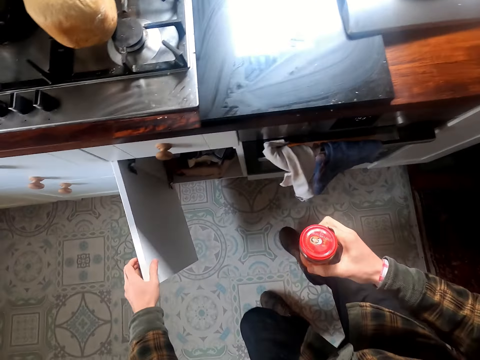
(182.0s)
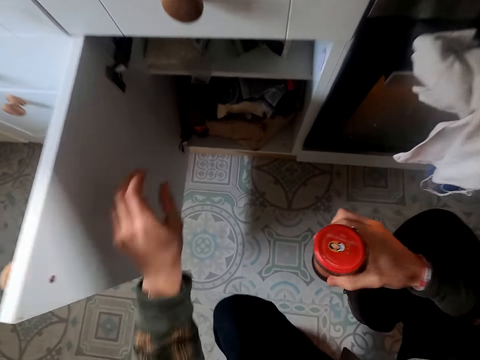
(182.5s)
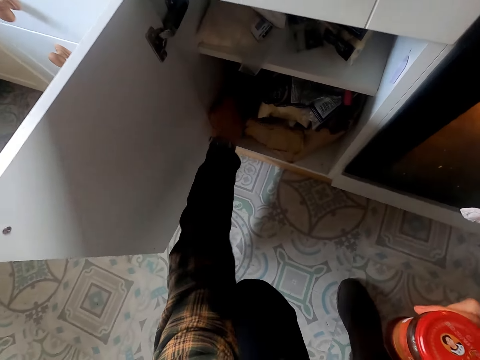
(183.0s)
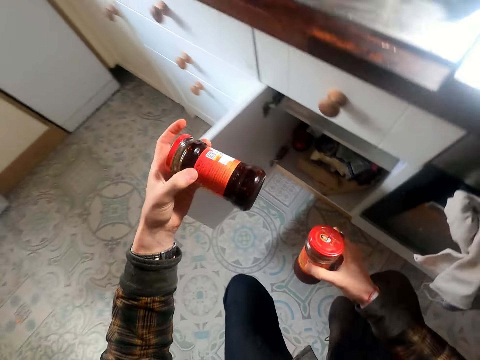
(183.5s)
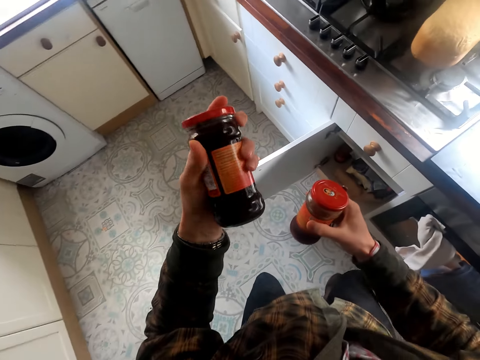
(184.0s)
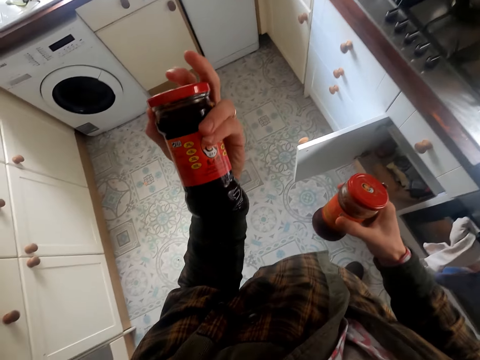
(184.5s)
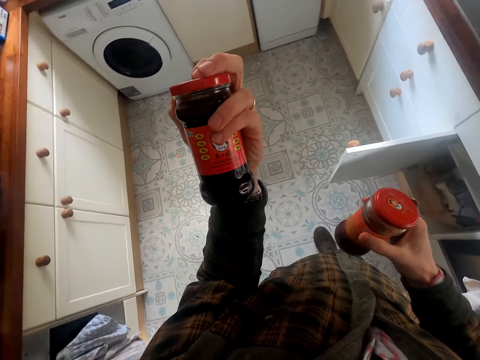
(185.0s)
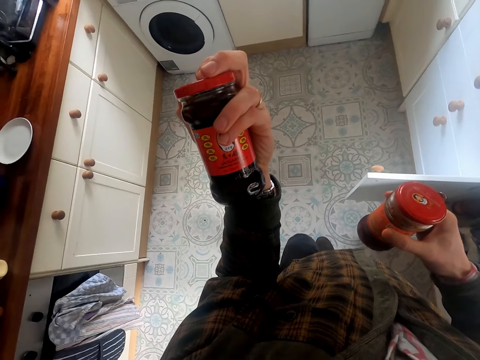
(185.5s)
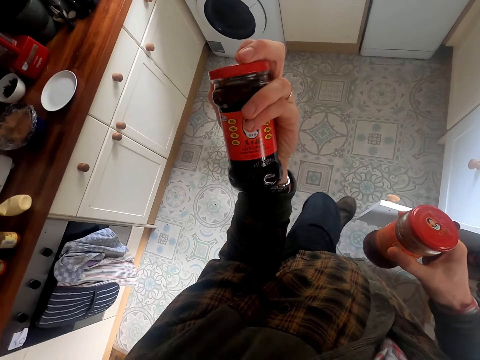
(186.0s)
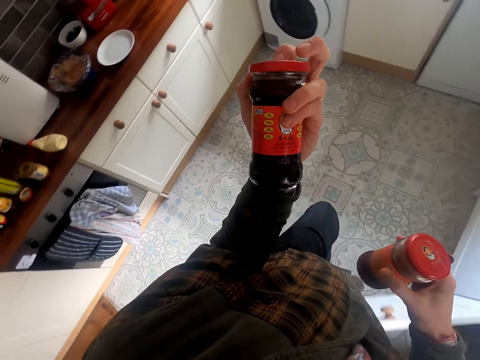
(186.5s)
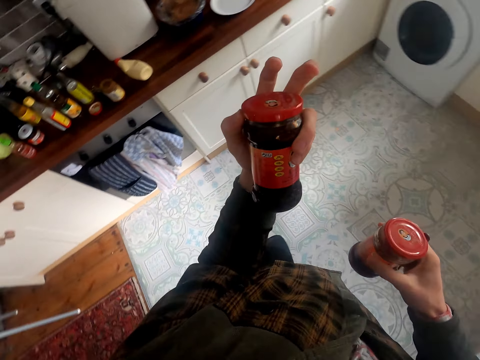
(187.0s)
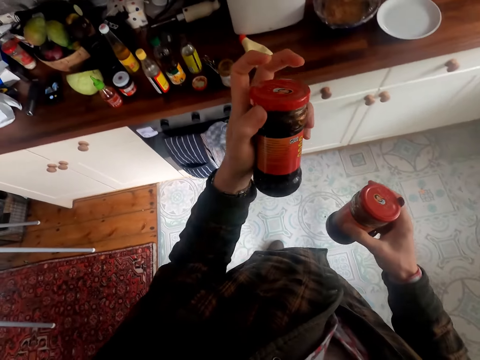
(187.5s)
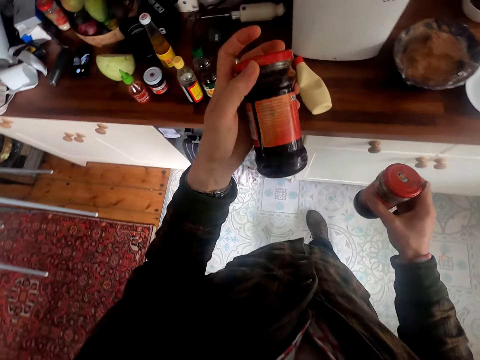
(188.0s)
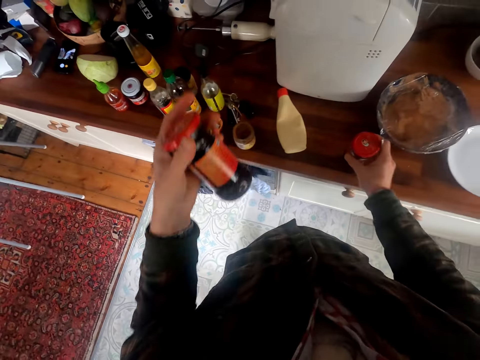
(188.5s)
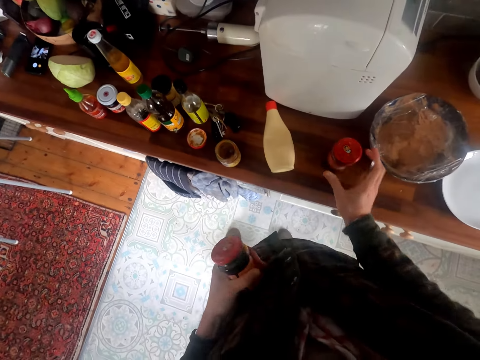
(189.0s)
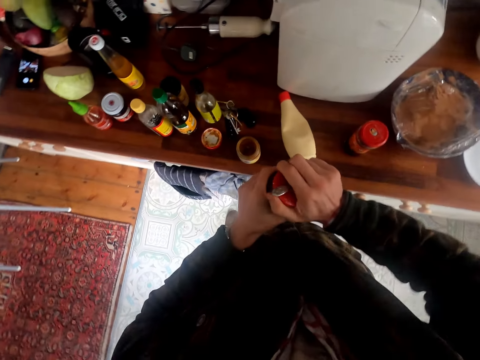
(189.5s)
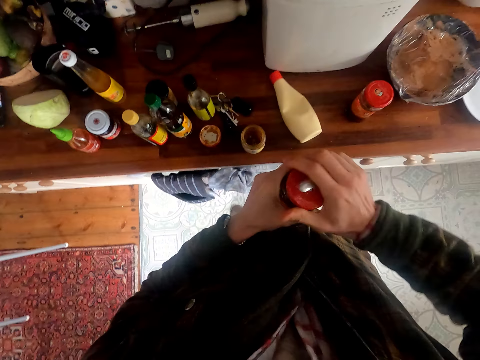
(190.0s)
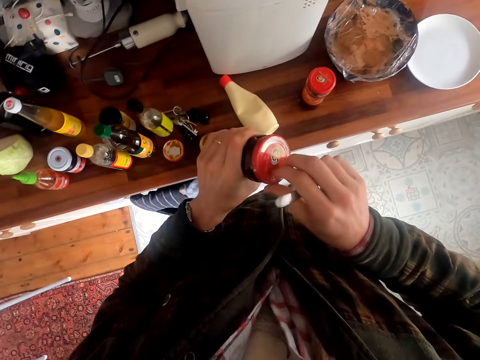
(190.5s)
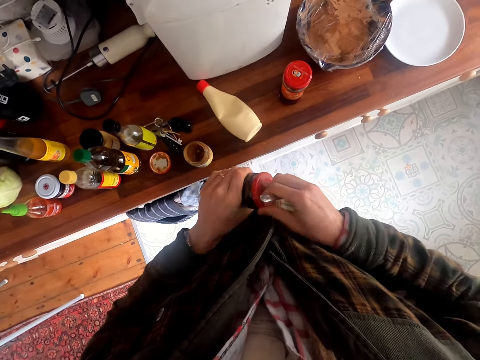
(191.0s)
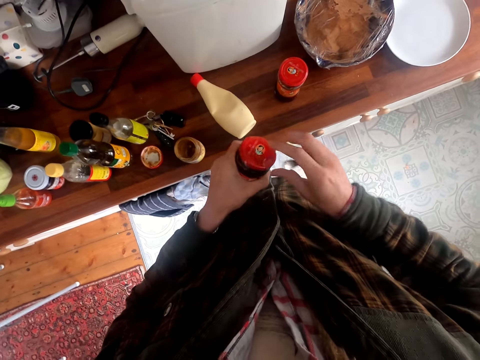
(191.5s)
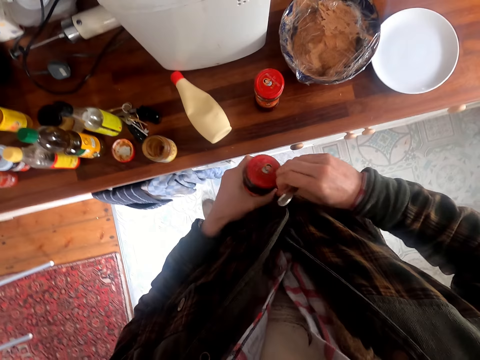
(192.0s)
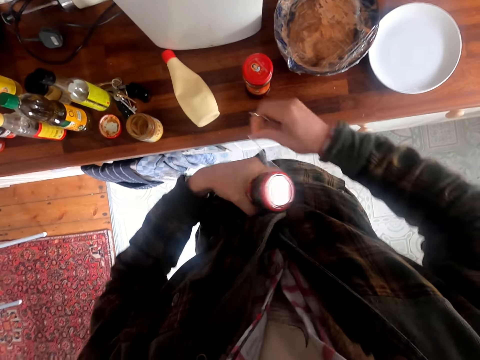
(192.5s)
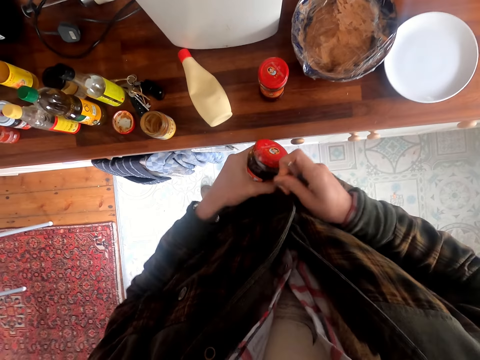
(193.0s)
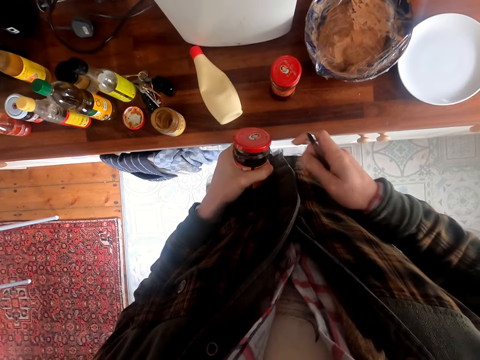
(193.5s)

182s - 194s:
The camera wearer opens a cabinet. He picks up a container of spice from the cabinet. He looks at the container of spice. He closes the cabinet with his left leg. He places the container of spice on the counter. He opens one of the containers. He tears a paper from the spice container.

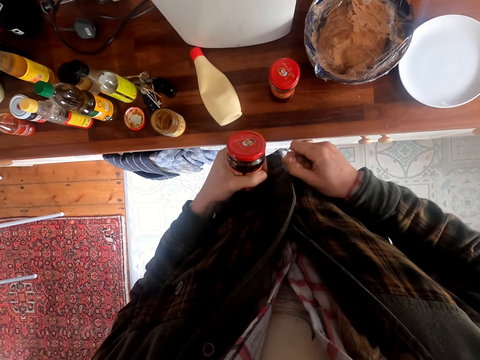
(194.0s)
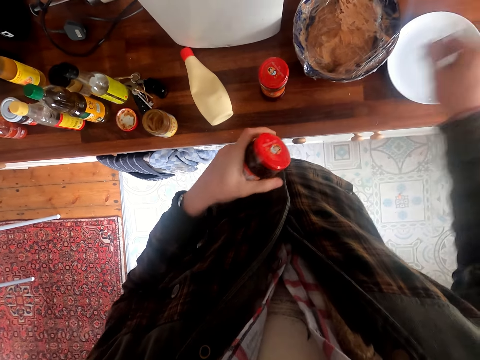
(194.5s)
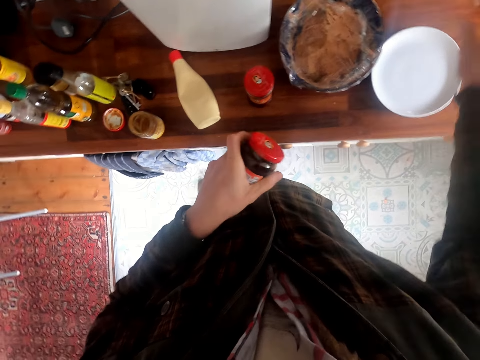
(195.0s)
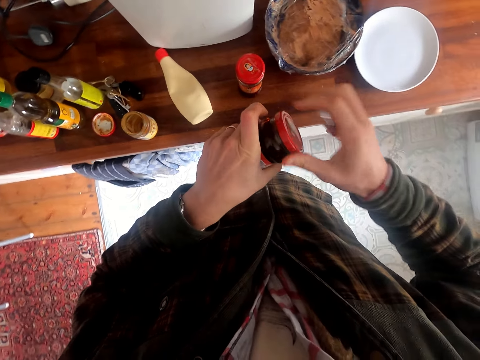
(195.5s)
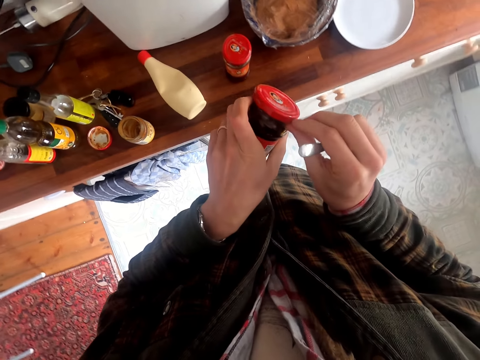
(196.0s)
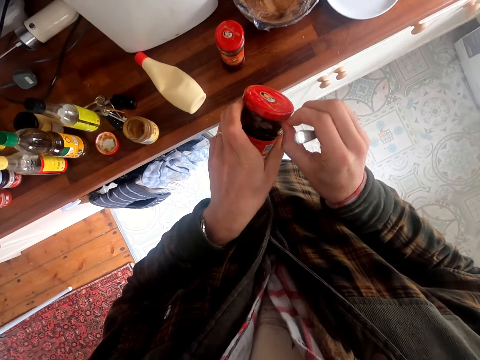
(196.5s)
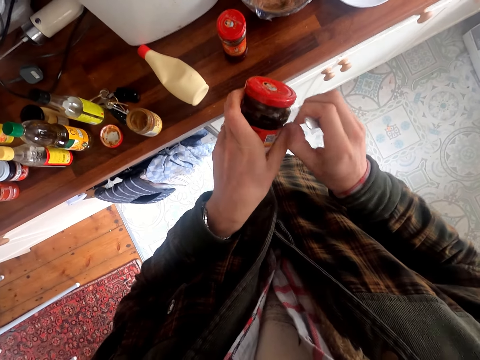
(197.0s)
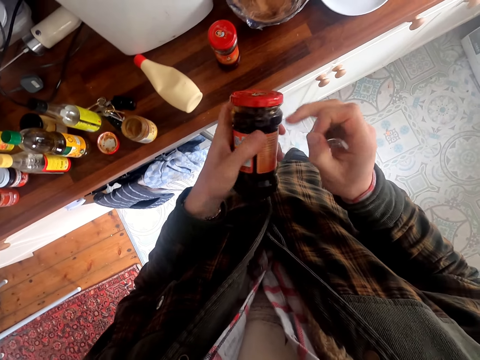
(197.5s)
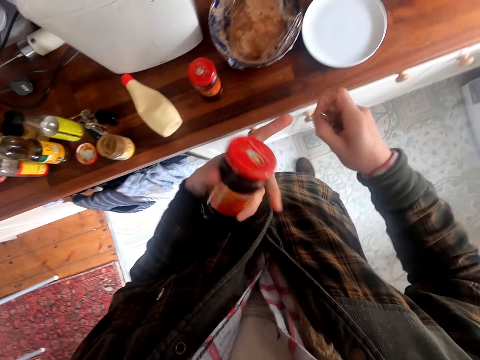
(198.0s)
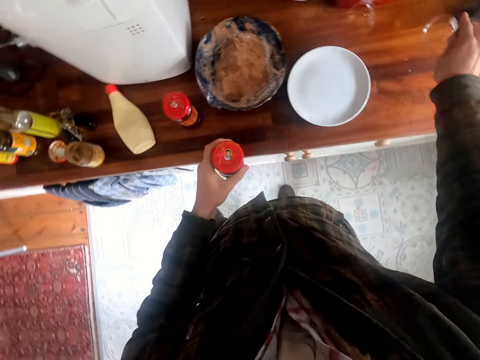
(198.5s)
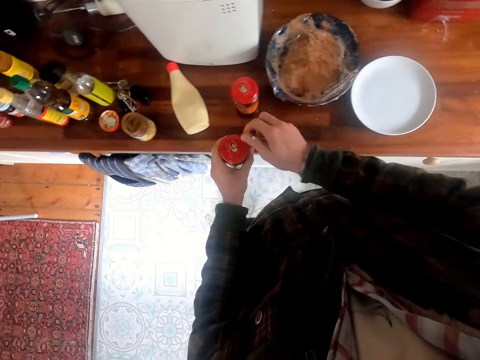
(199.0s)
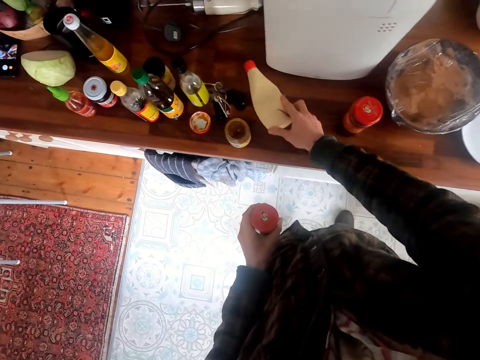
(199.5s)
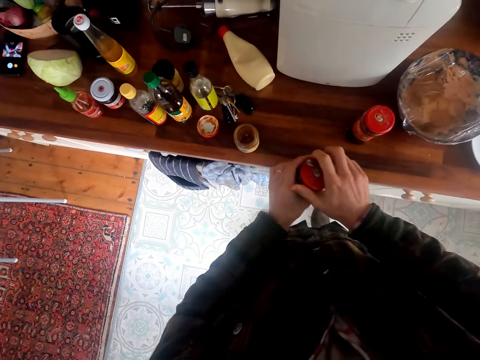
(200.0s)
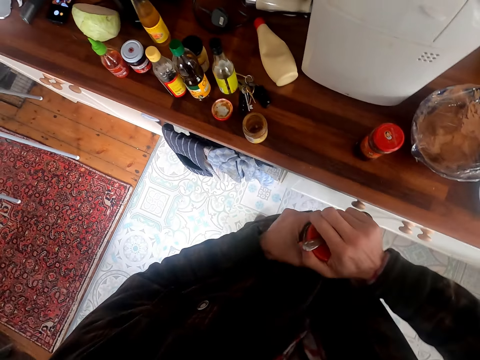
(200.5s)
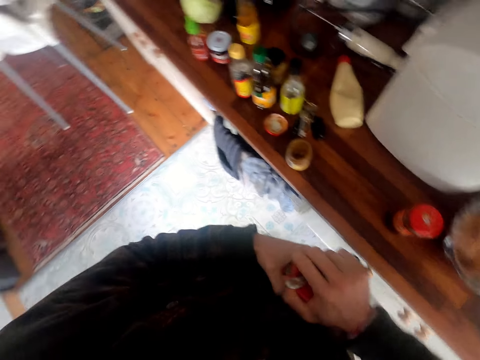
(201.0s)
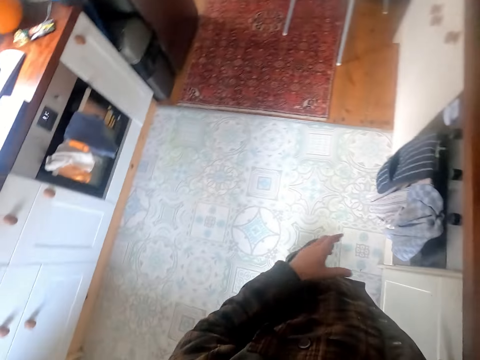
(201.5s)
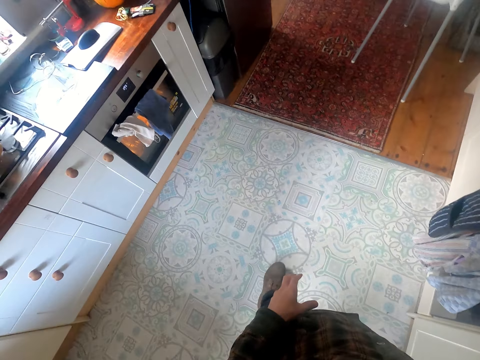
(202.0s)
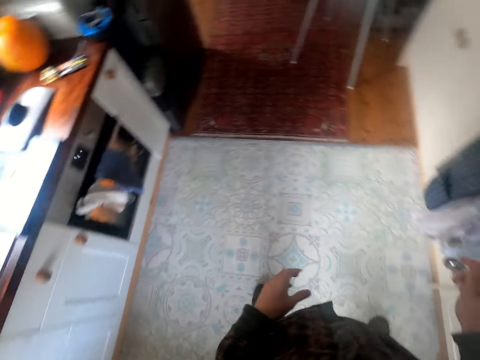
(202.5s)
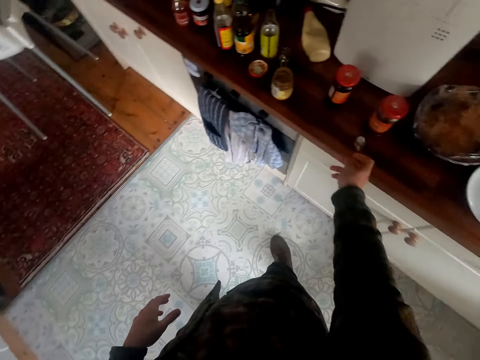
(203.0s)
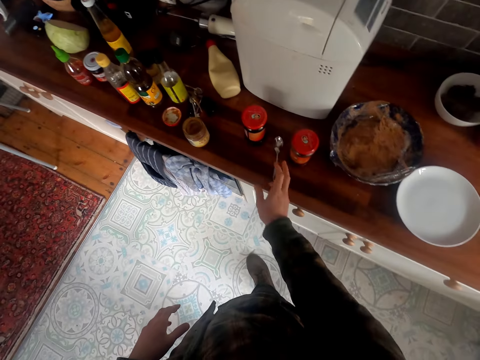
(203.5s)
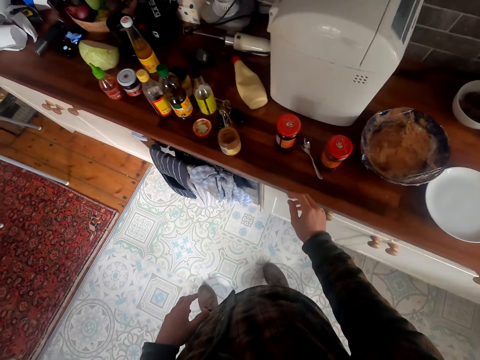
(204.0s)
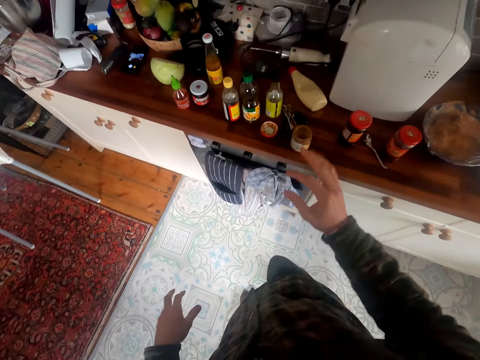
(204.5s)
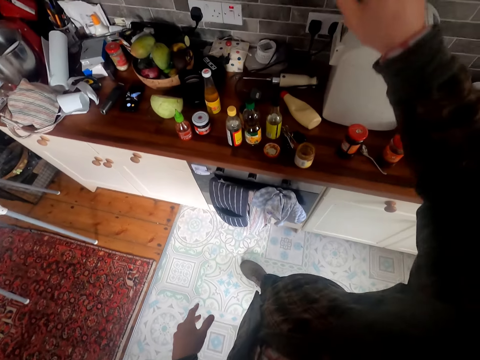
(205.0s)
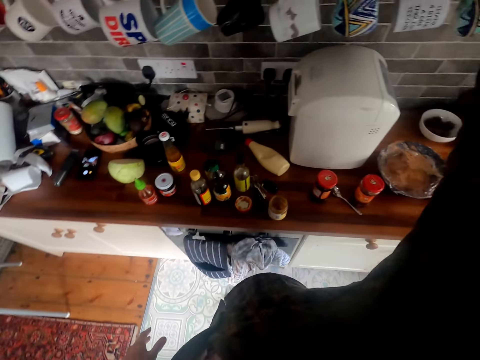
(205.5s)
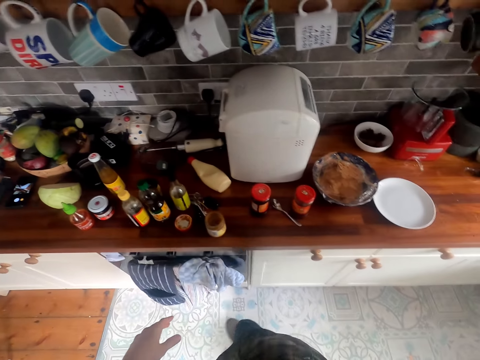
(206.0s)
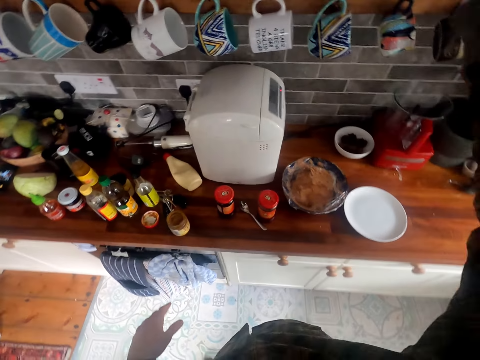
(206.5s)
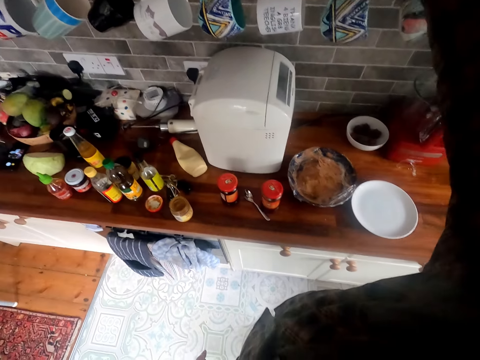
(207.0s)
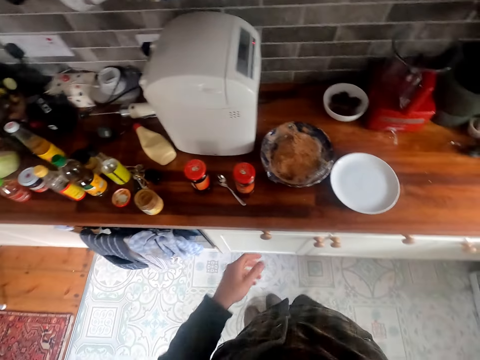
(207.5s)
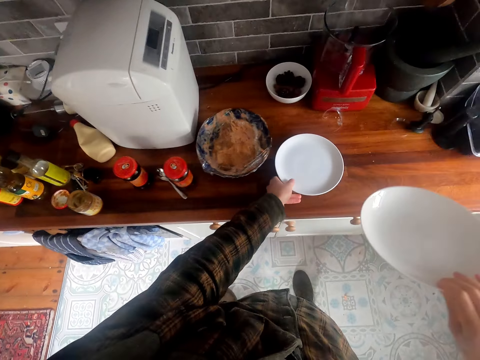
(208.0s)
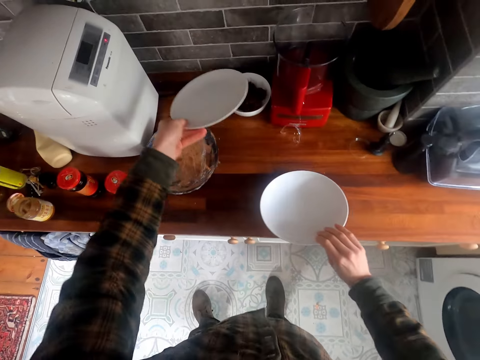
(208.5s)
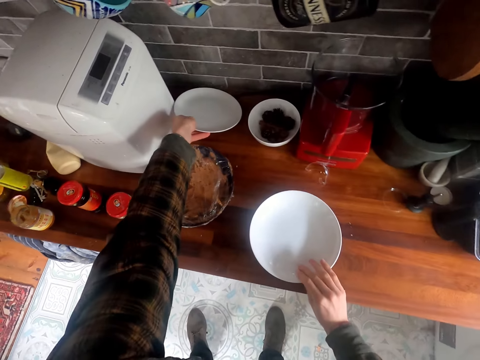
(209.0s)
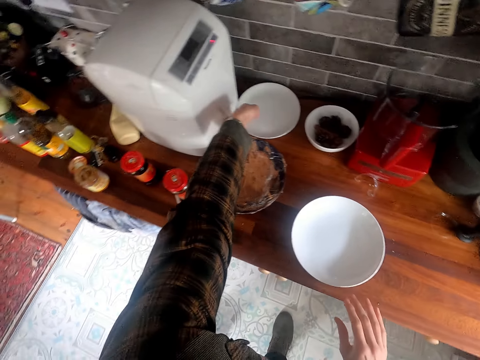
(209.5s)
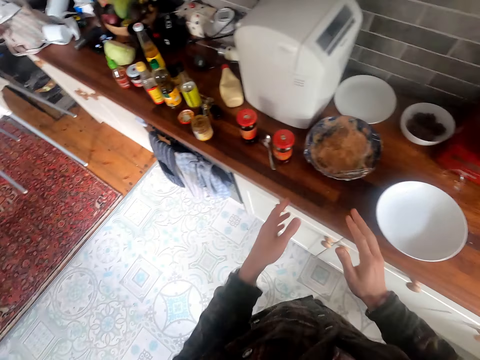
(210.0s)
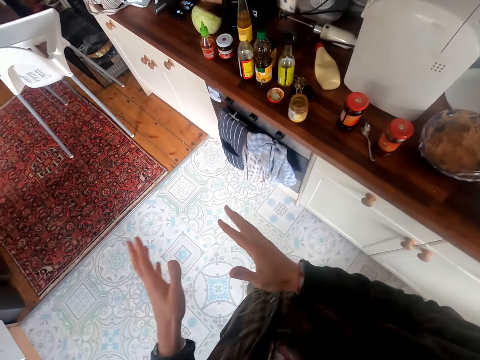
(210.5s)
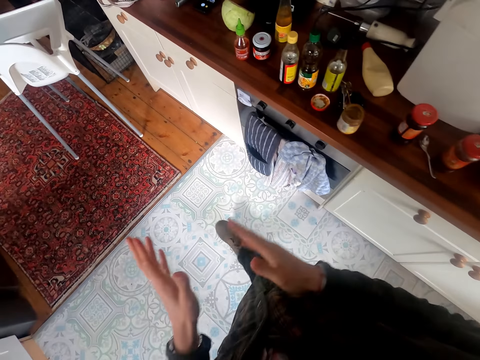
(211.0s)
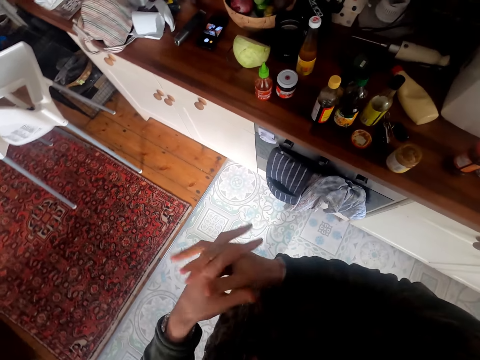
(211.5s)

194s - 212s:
The camera wearer places a paper on the counter. They tear a paper from the spice container and place the paper on the counter. They push the bottle aside on the counter. They open the container of spice. They place the spoon on the counter. They move the plate aside on the counter and place the plate on the counter.
